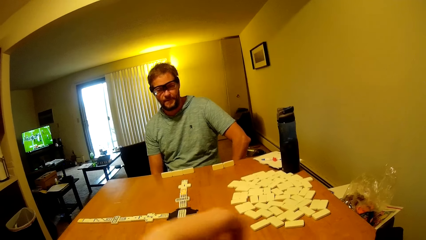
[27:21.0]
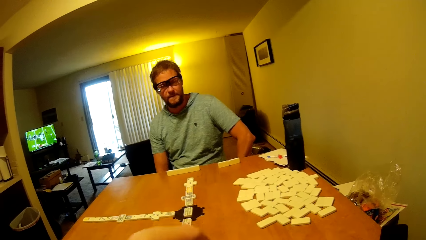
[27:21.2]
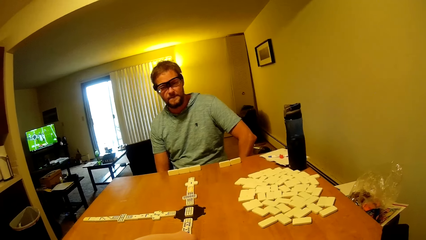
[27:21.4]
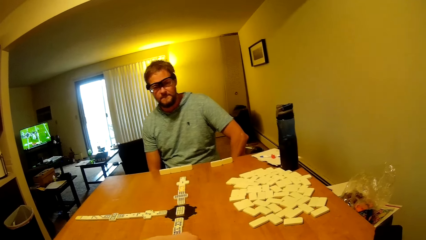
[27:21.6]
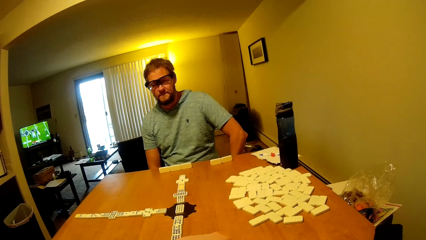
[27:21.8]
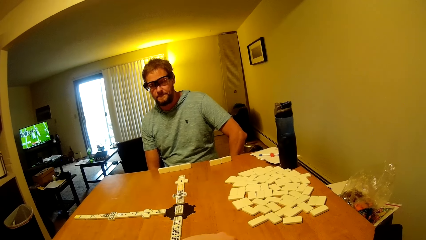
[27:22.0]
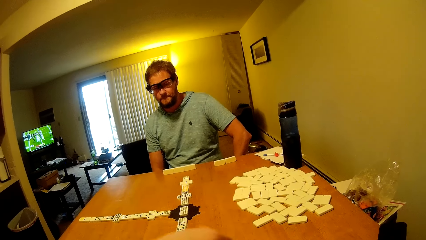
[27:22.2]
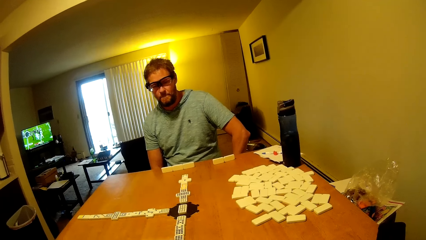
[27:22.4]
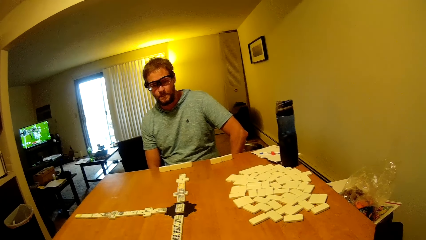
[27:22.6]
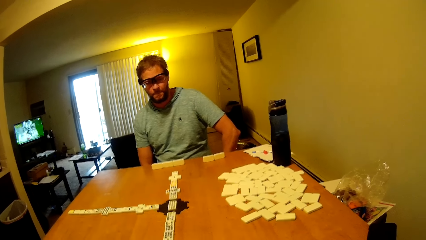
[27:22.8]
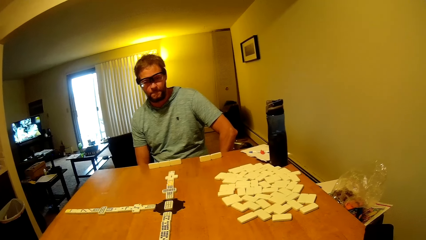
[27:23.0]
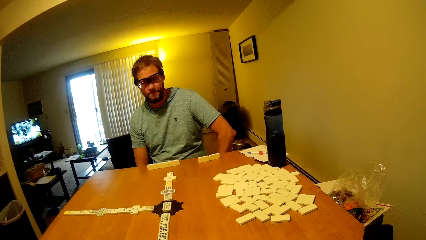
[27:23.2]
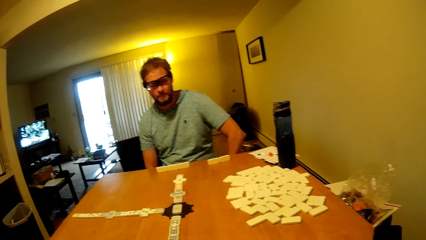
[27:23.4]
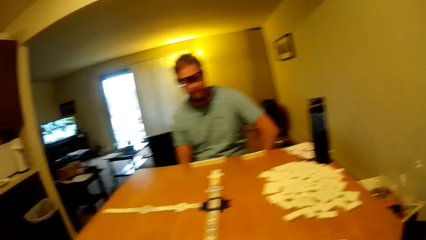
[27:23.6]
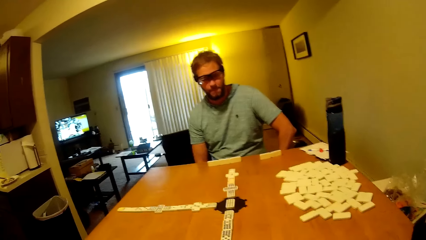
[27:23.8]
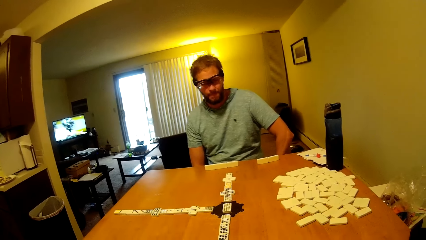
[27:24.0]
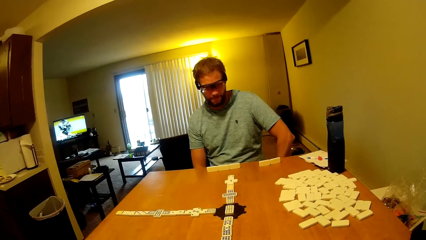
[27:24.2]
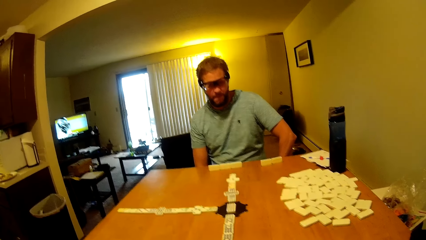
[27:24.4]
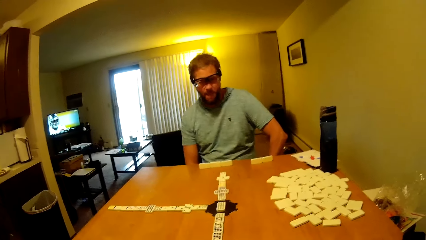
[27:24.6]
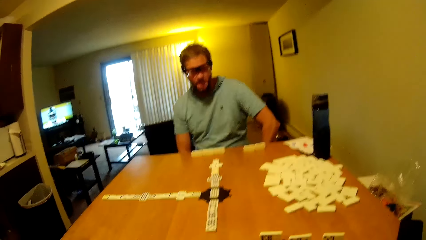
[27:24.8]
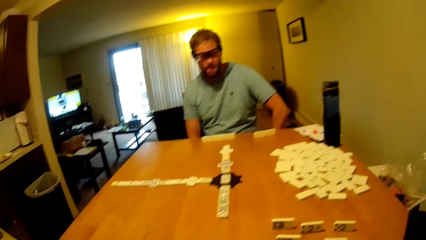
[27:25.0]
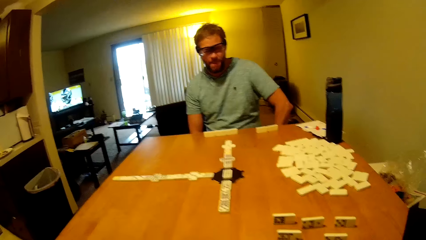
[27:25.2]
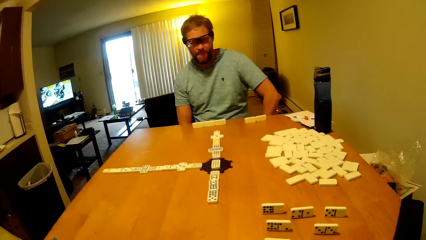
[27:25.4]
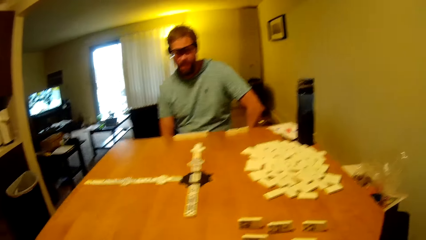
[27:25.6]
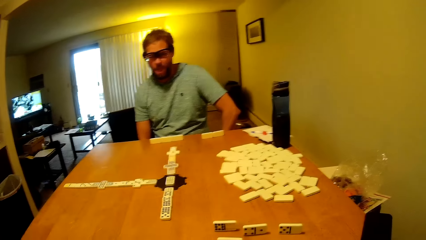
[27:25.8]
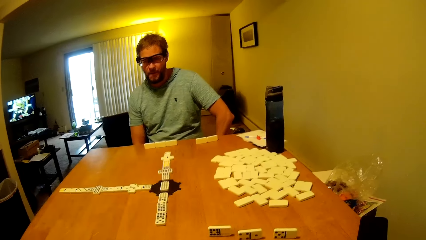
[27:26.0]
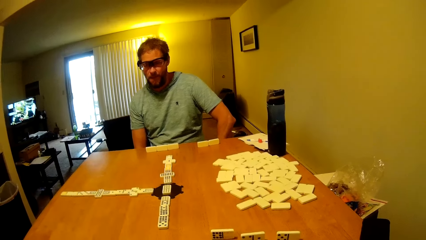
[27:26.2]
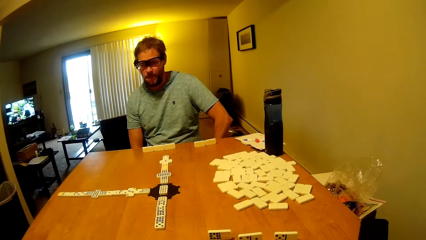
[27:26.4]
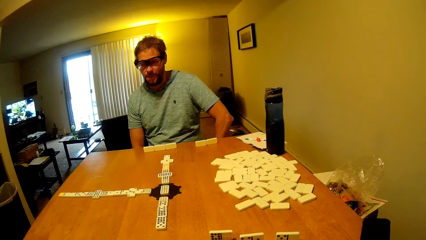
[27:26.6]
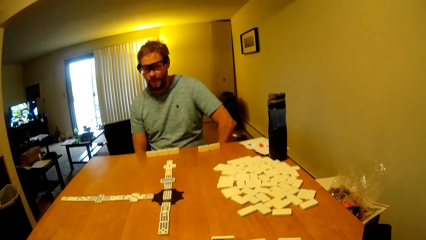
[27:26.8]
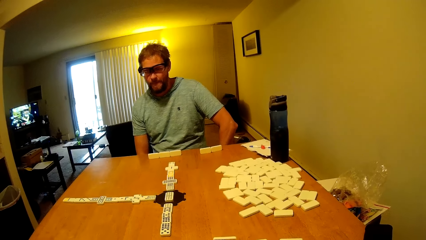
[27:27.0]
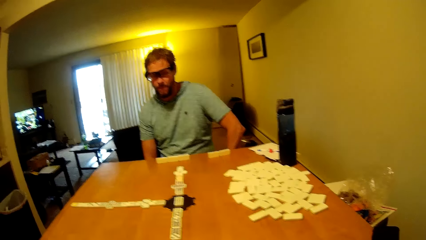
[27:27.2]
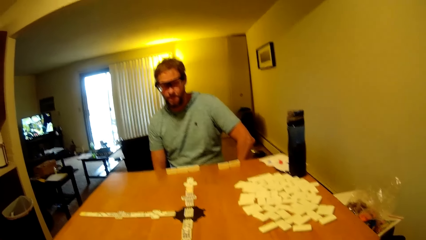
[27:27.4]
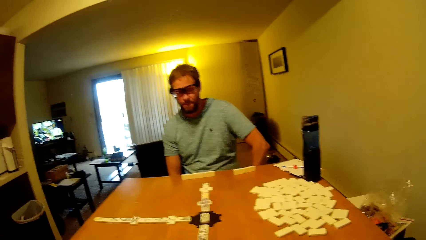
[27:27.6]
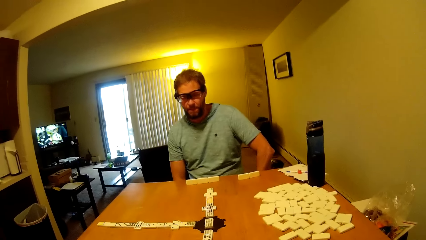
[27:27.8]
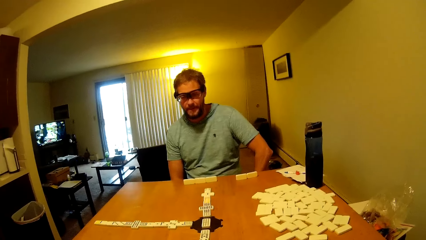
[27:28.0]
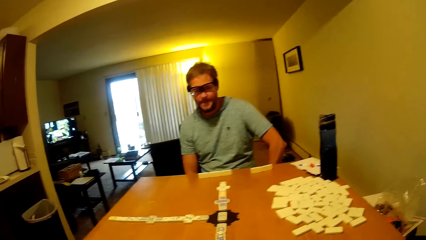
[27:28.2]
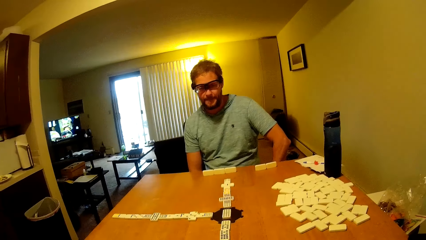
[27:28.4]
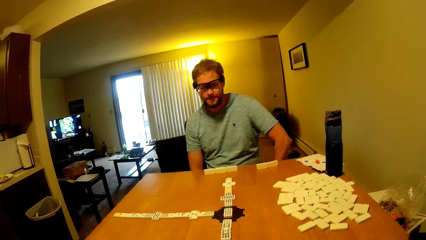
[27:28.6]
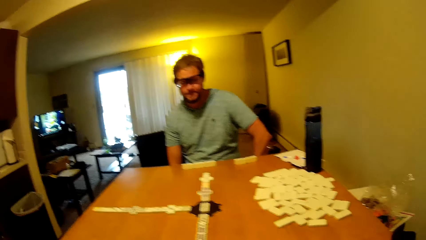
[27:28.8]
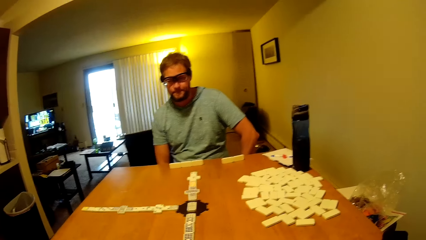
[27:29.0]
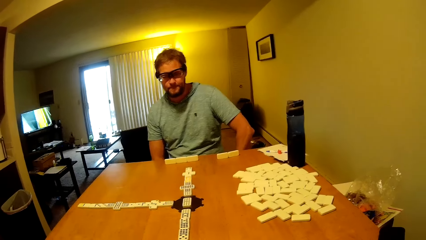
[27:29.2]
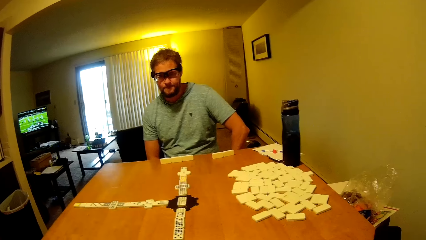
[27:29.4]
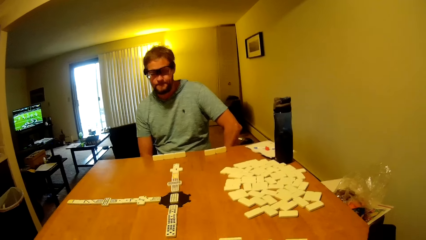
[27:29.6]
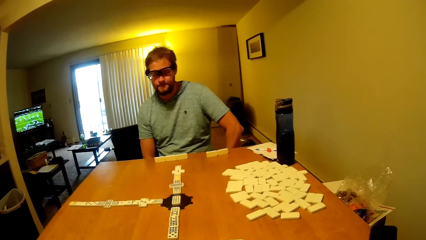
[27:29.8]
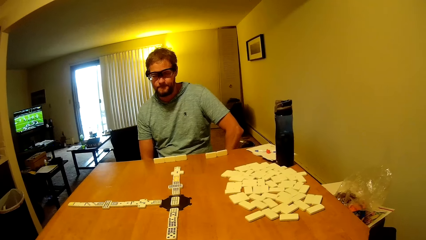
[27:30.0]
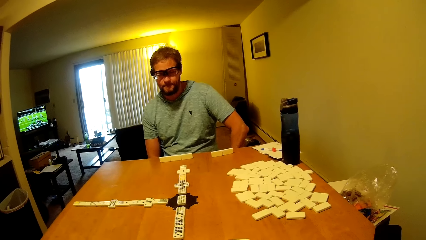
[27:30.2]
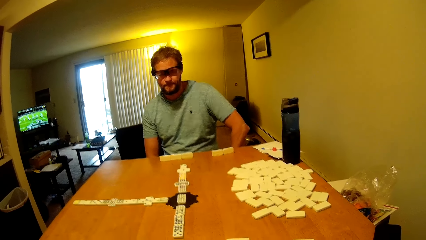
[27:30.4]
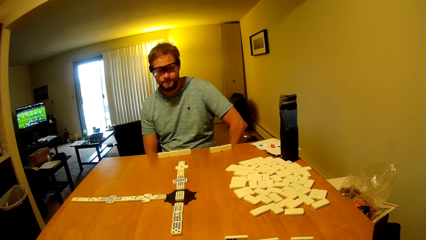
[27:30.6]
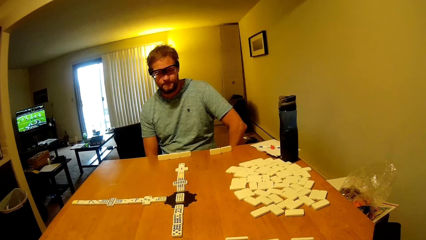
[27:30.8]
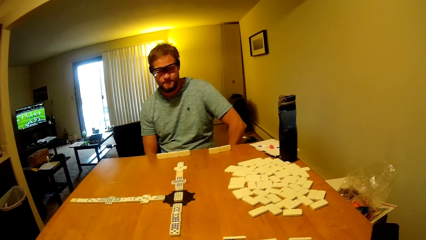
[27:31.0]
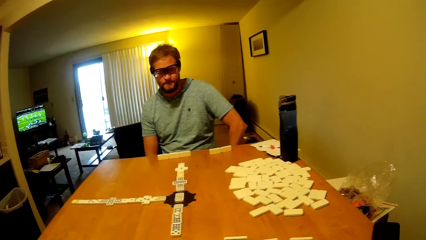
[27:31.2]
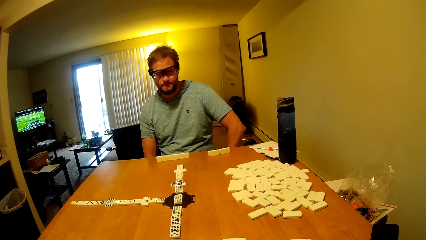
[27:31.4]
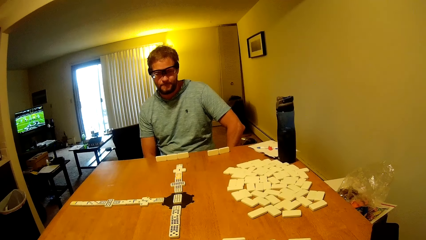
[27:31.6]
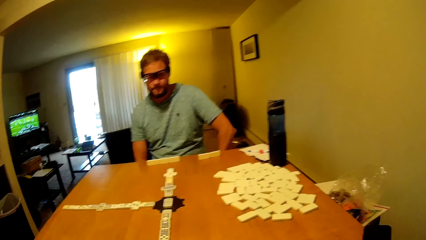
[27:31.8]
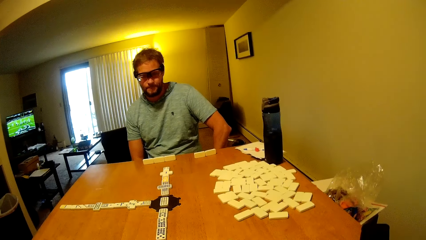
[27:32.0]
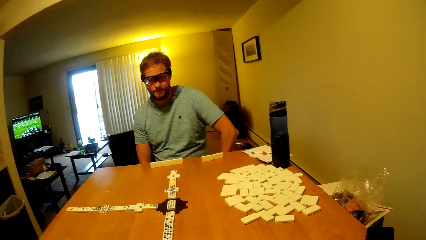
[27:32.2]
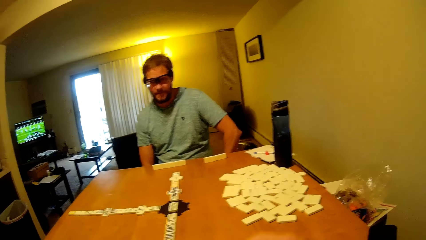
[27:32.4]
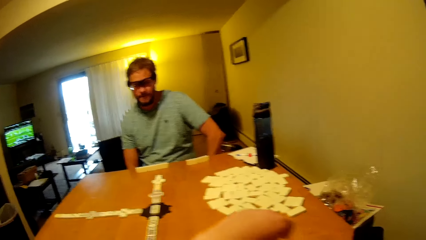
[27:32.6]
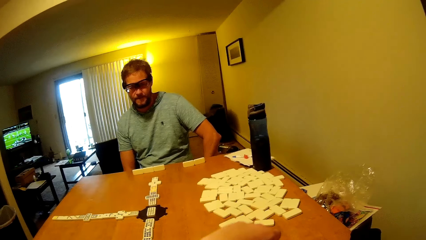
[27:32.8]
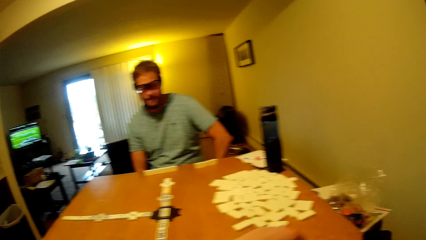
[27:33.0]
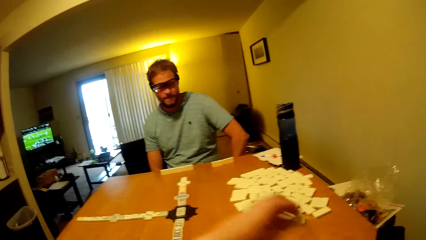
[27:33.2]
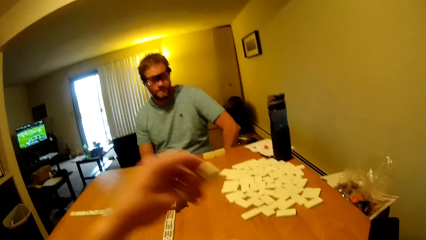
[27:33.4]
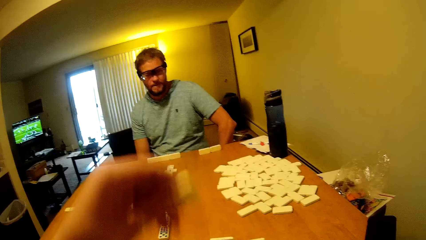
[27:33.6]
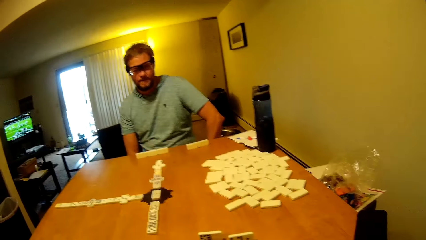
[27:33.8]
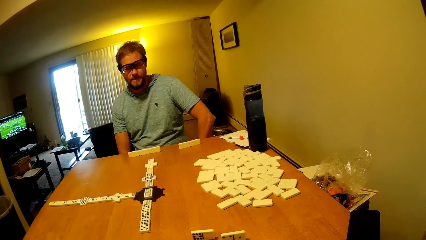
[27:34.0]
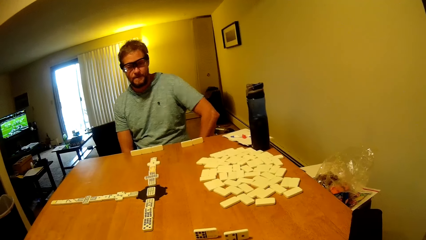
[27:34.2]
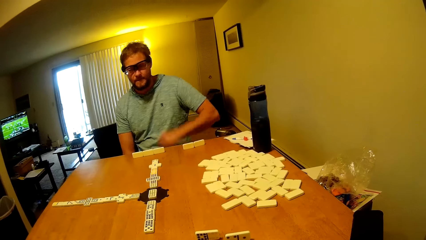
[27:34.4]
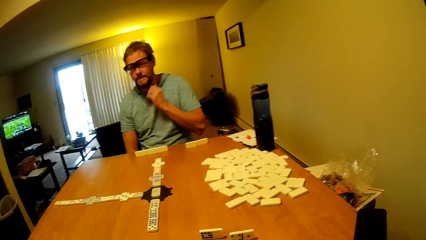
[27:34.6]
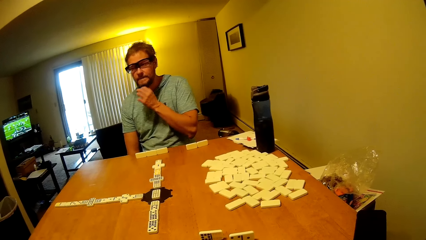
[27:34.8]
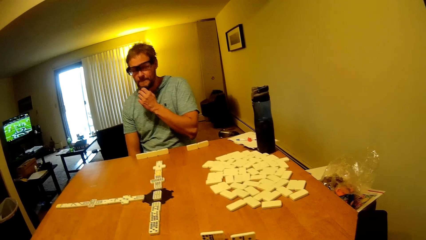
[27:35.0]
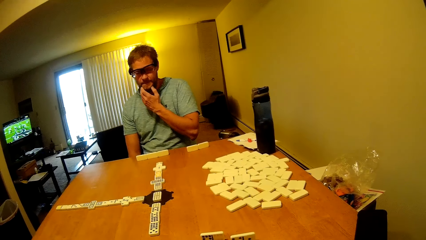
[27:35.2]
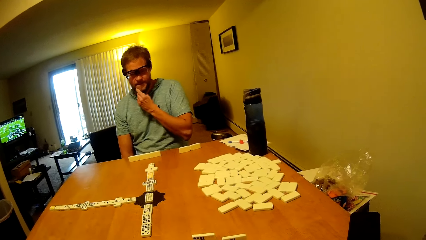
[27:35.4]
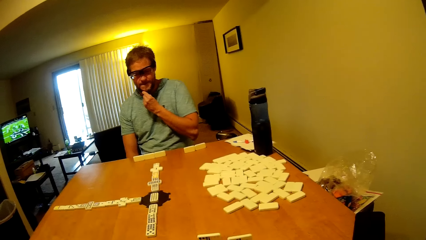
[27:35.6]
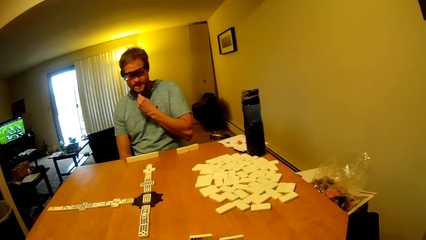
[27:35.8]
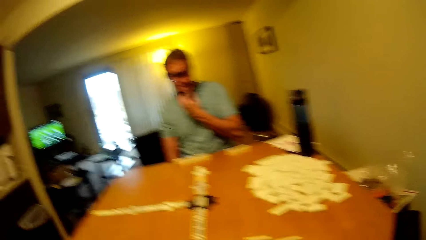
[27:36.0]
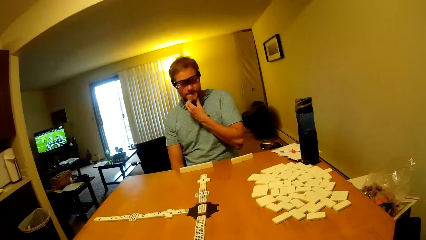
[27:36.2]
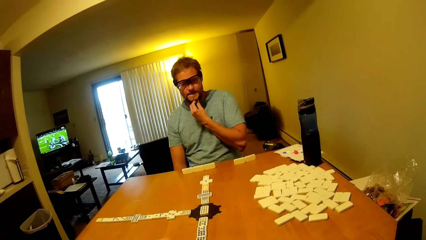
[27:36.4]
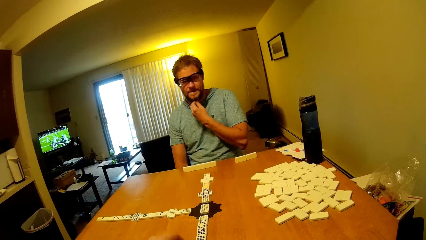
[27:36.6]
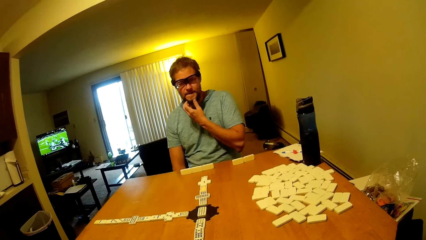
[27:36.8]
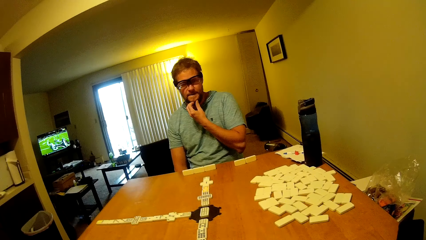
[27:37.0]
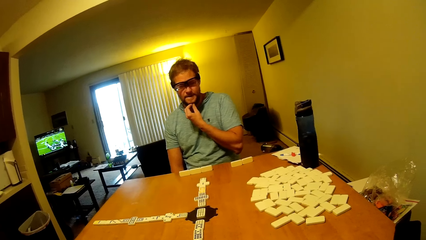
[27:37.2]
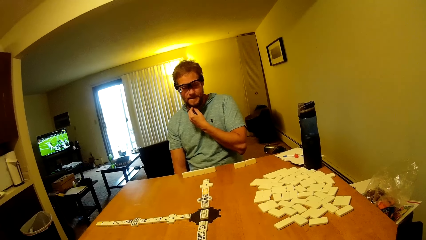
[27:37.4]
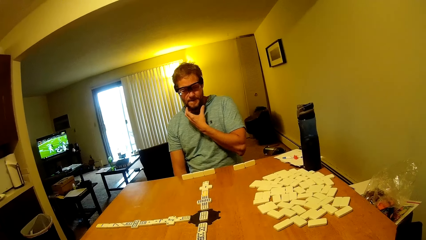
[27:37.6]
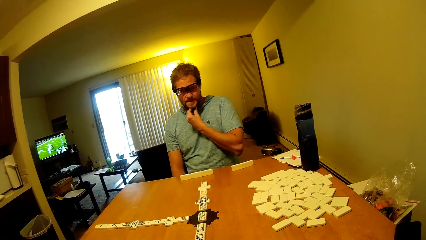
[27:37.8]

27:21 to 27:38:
A man arranges domino pieces.
